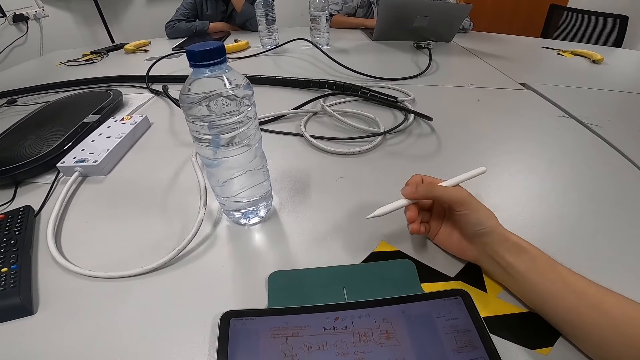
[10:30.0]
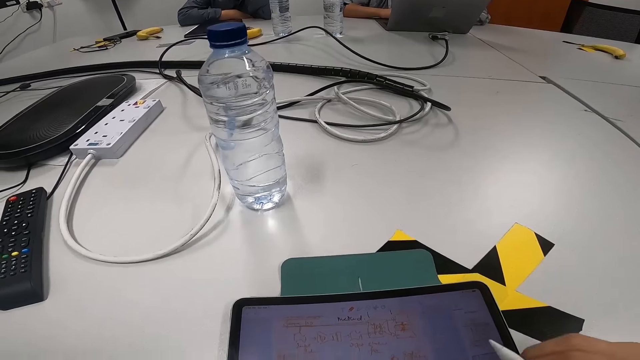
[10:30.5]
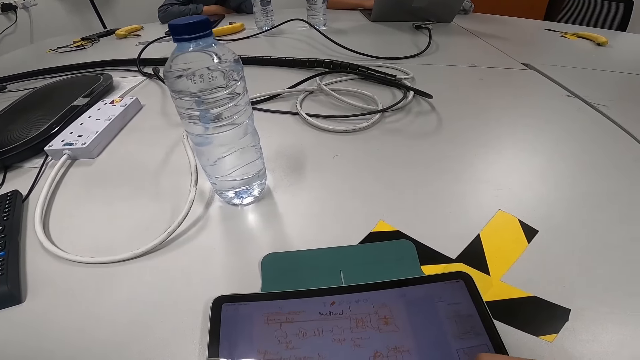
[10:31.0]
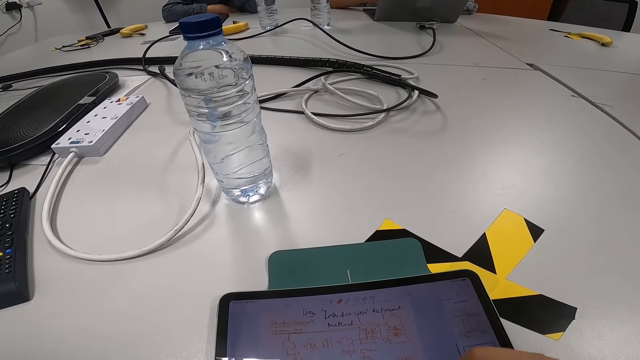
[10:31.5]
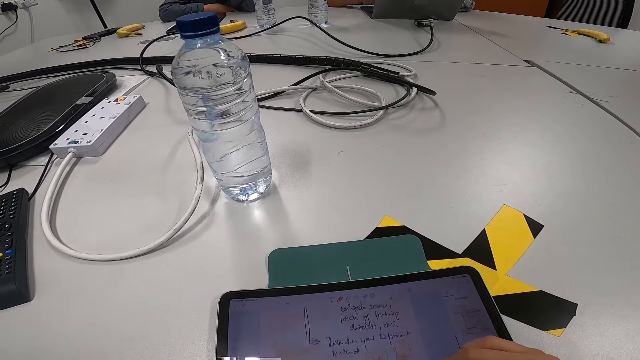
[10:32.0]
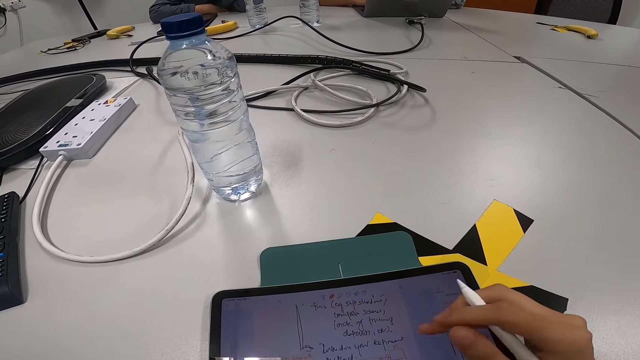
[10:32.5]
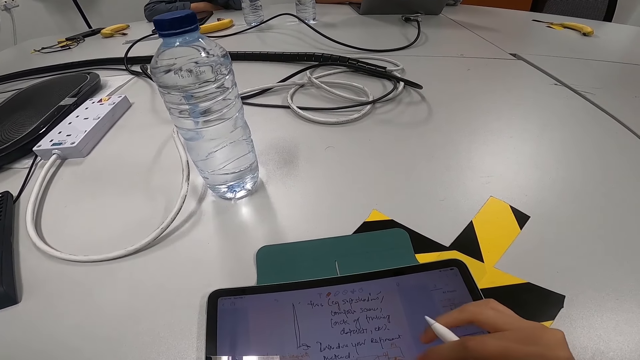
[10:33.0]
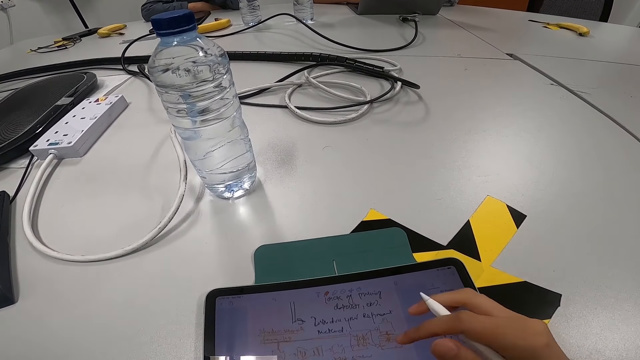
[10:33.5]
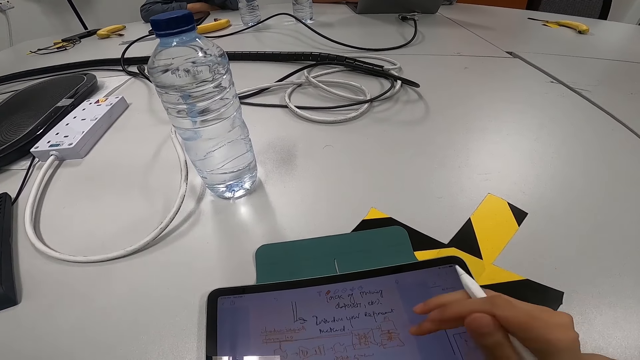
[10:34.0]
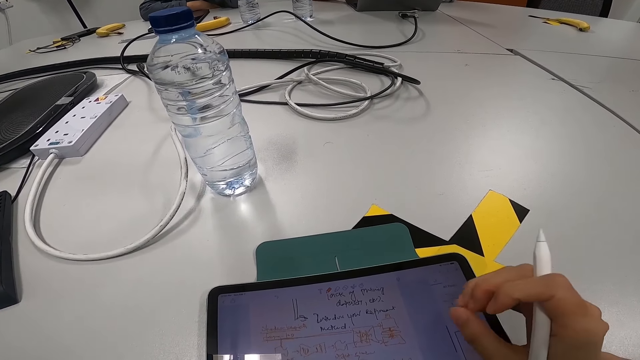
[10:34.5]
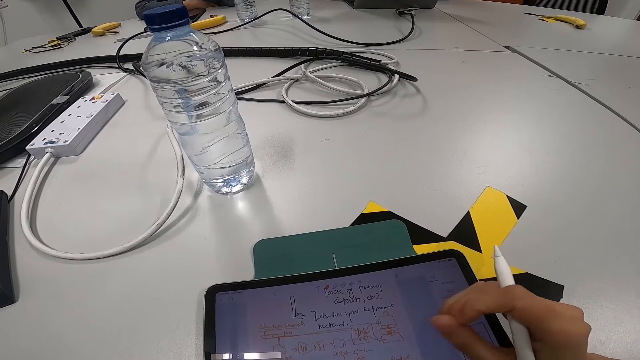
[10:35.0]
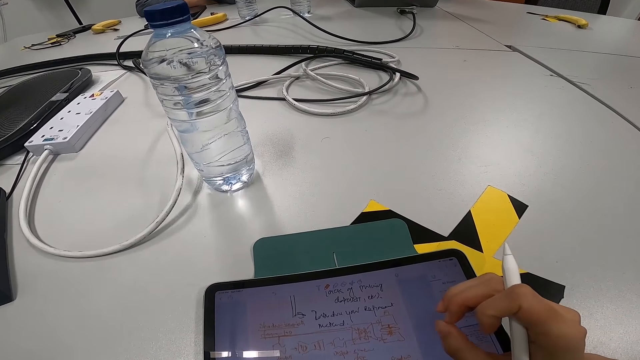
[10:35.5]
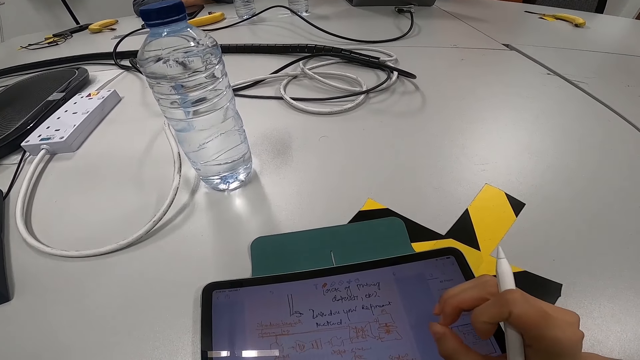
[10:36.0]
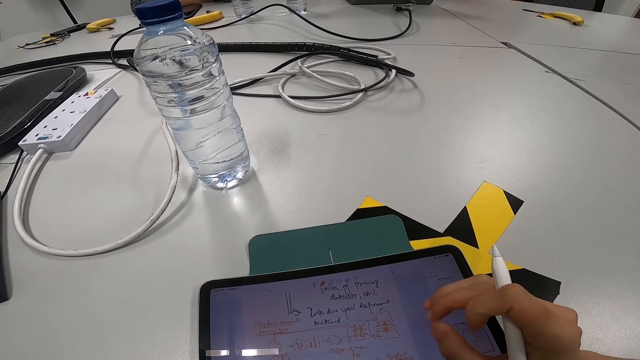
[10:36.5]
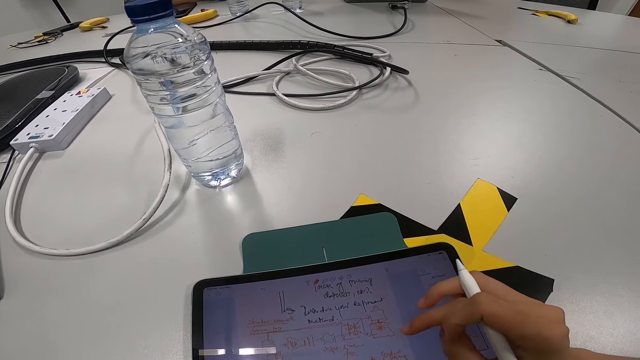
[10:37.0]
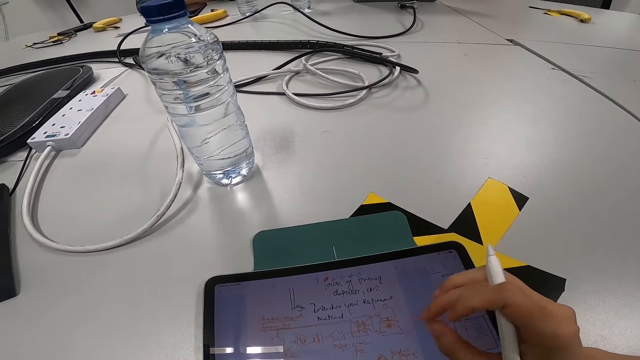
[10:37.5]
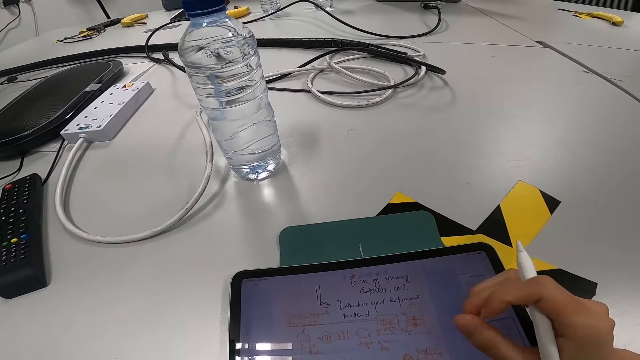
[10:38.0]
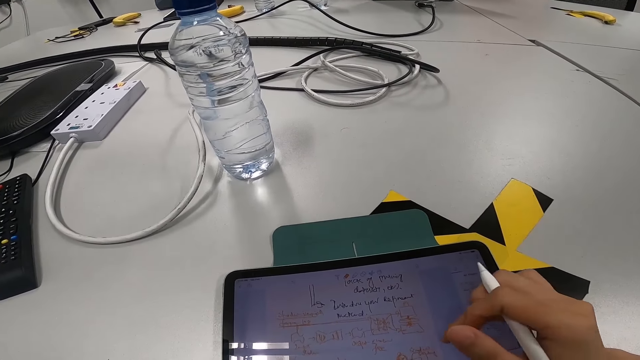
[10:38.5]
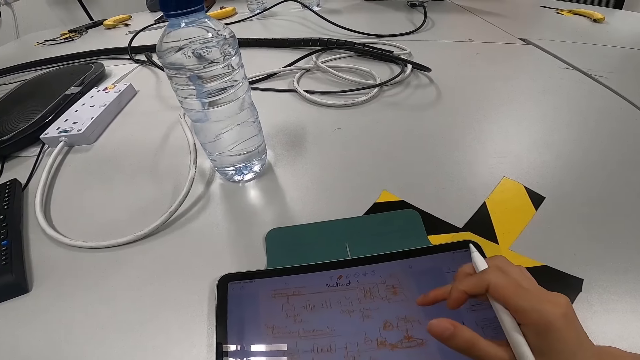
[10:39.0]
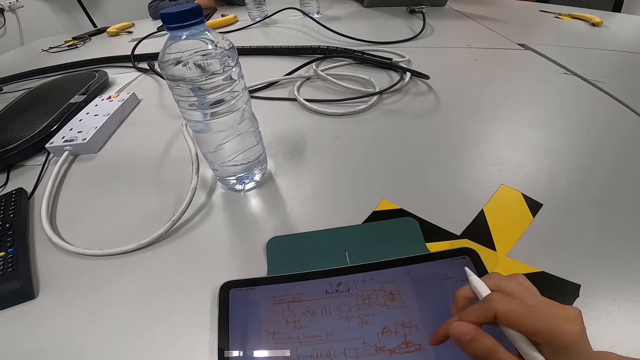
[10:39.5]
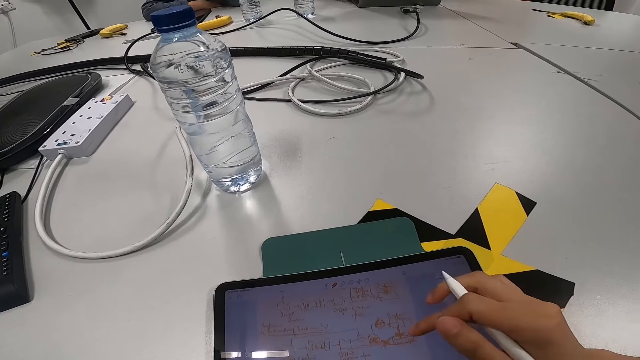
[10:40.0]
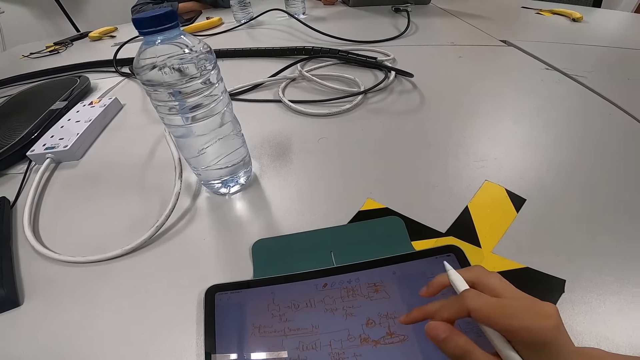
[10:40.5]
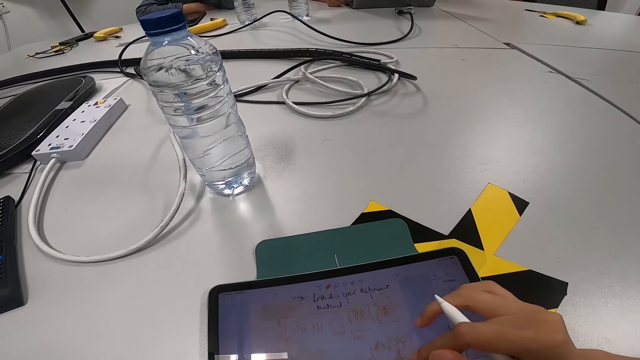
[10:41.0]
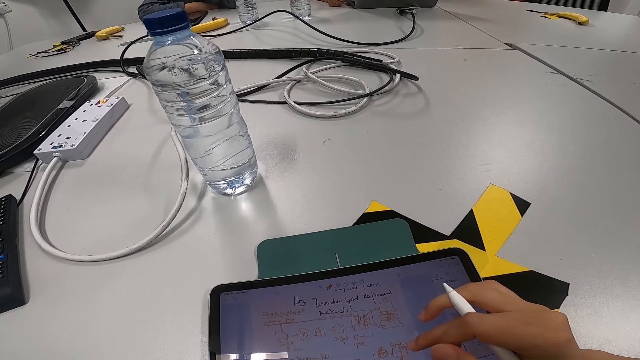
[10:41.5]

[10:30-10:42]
The camera wearer operates the tablet with the pen. They are scrolling the tablet.

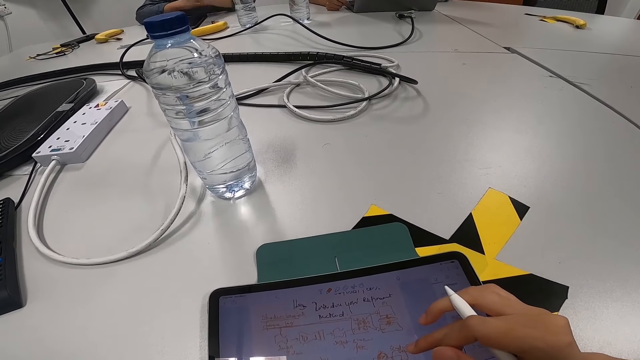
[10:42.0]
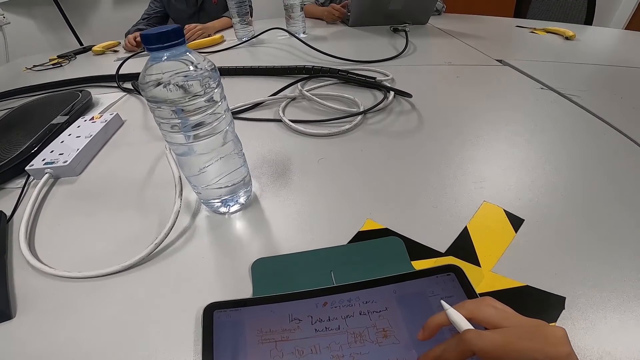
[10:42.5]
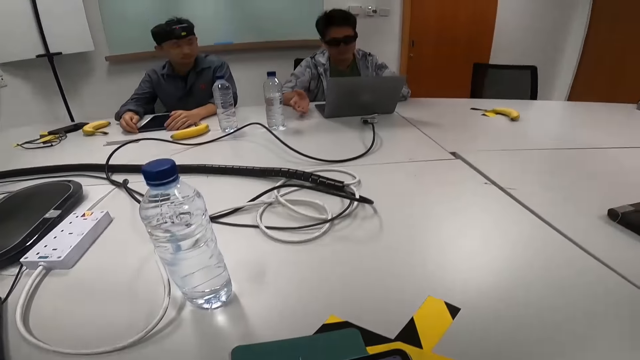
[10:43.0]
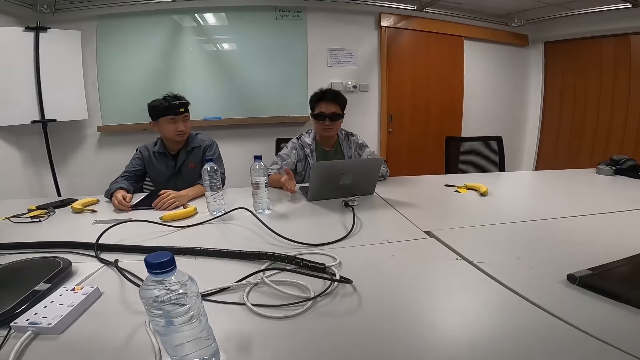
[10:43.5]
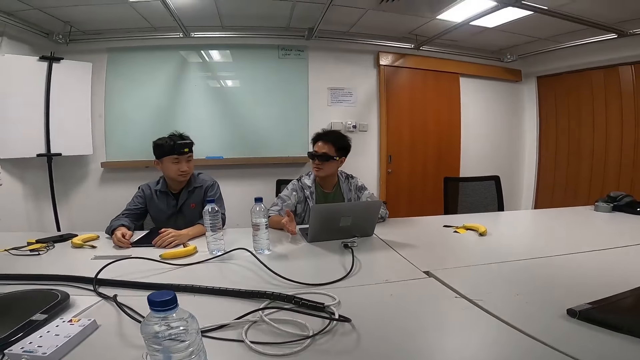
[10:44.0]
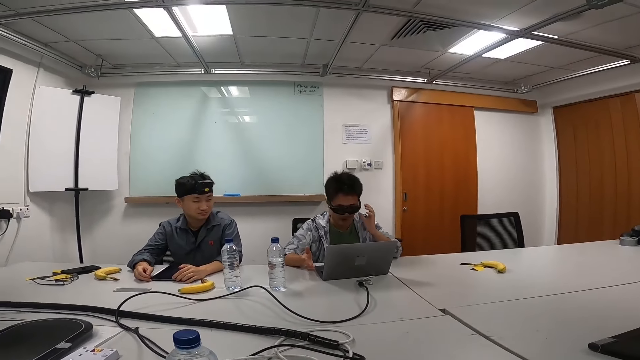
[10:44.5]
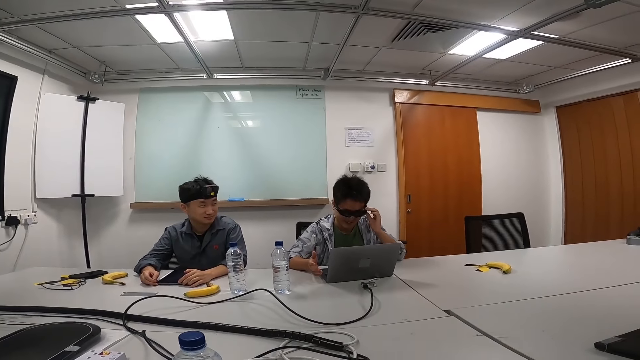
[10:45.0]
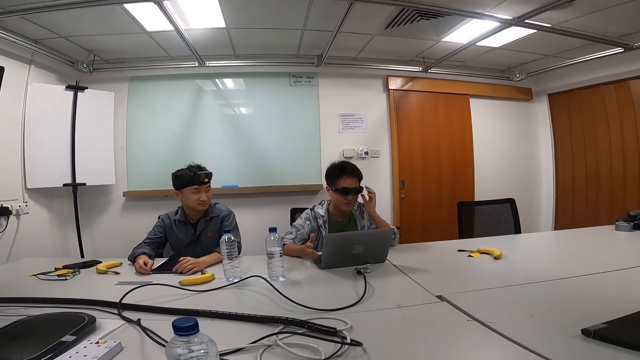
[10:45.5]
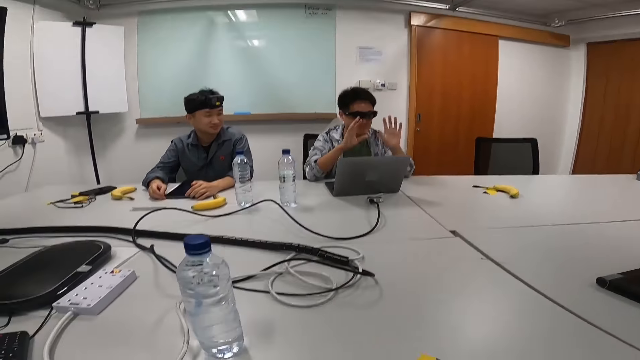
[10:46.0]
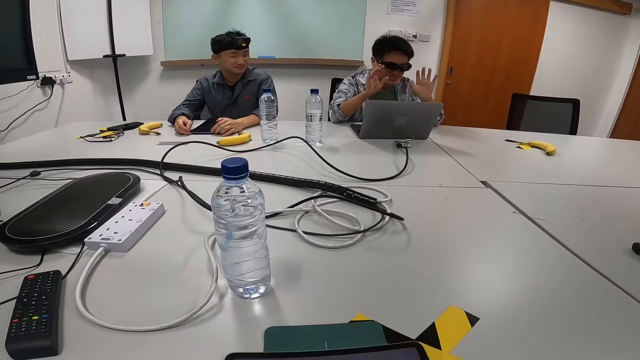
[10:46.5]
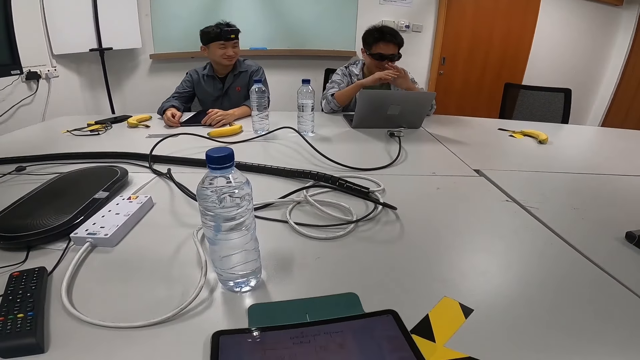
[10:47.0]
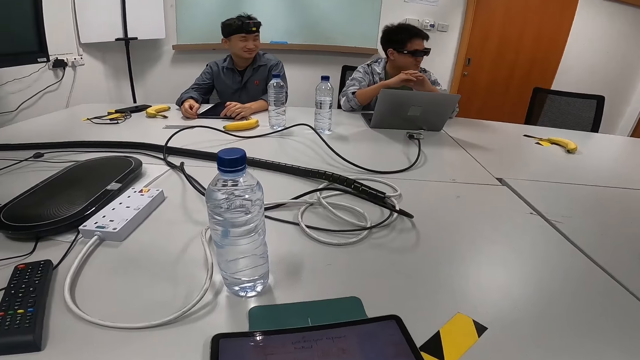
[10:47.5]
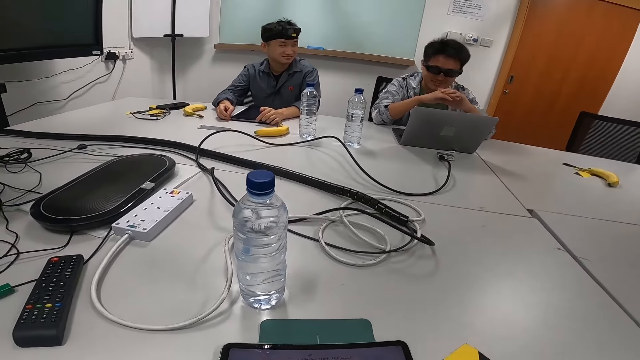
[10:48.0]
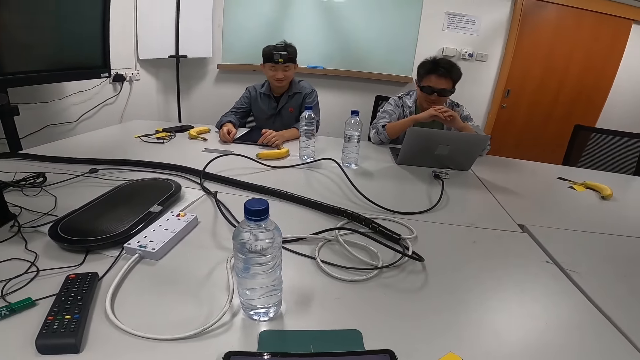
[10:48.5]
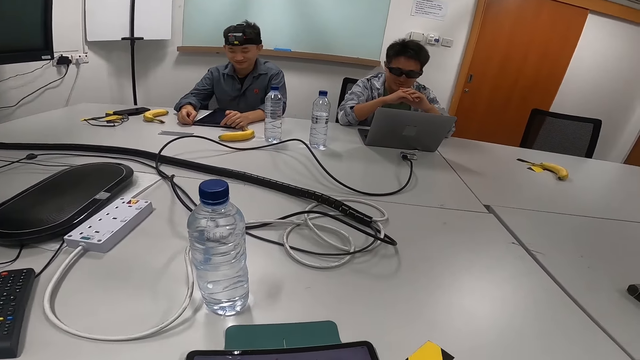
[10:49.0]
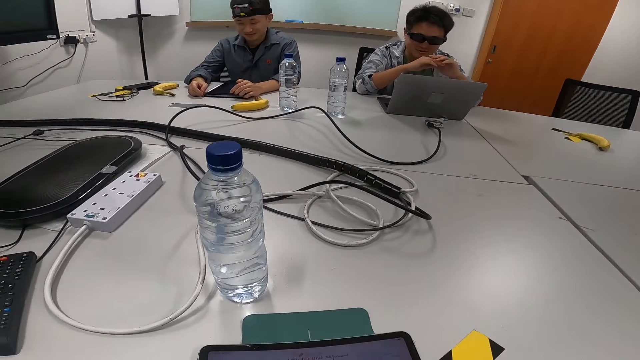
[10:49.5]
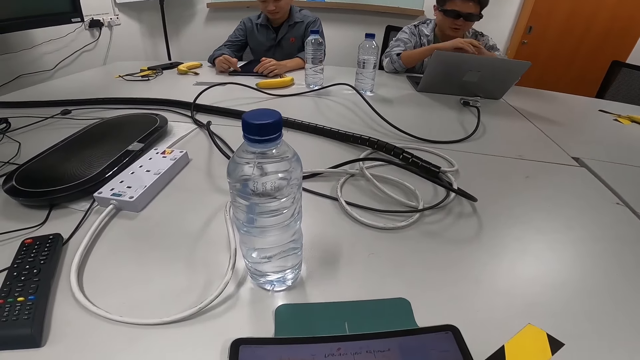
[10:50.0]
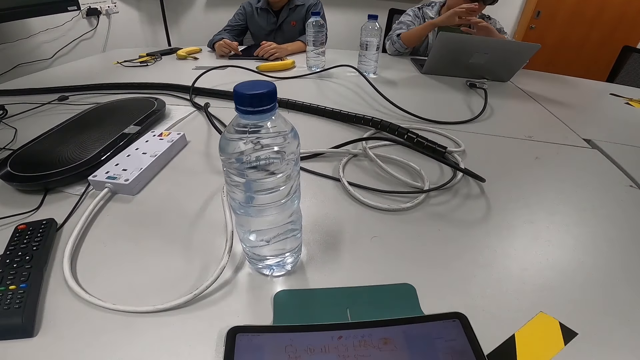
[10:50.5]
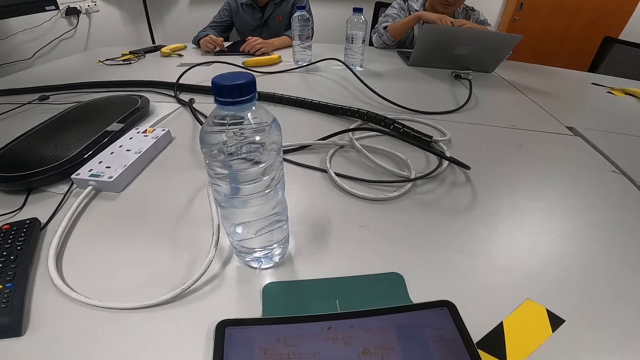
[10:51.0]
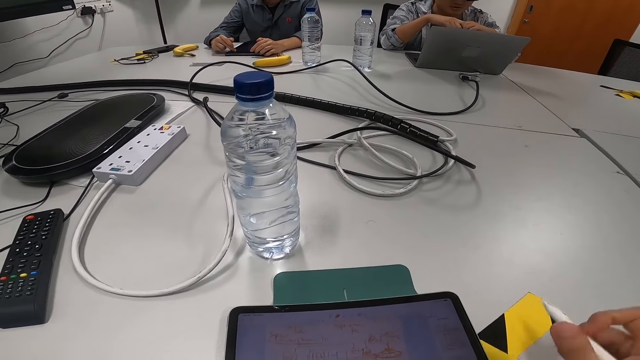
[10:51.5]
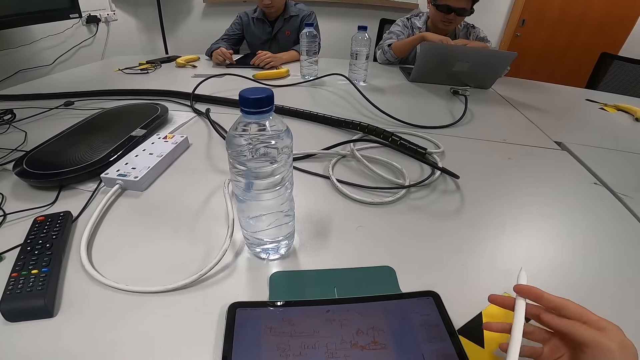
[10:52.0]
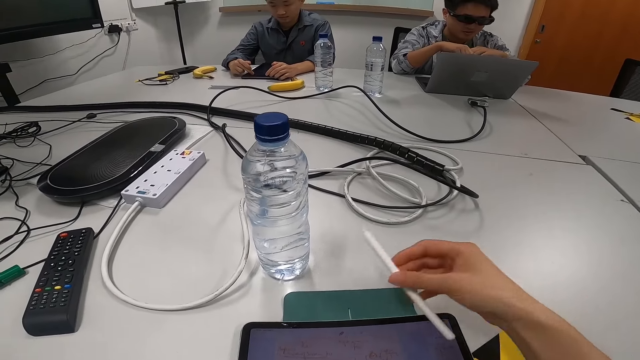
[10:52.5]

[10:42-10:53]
The camera wearer puts the tablet on the table.
